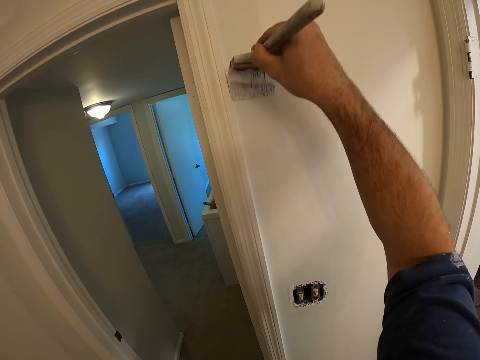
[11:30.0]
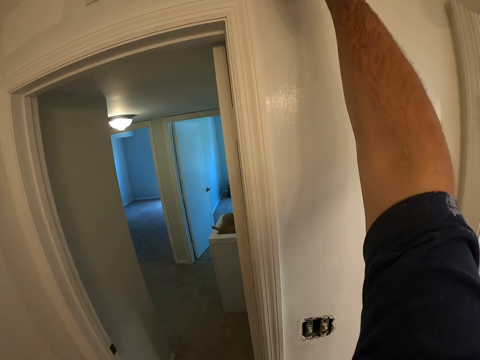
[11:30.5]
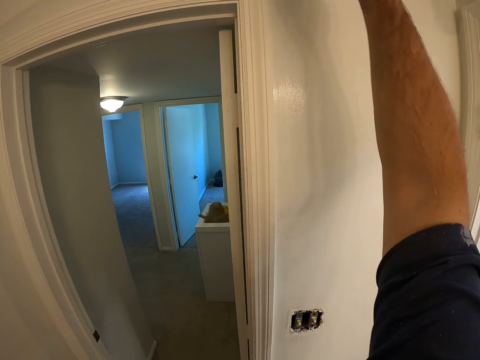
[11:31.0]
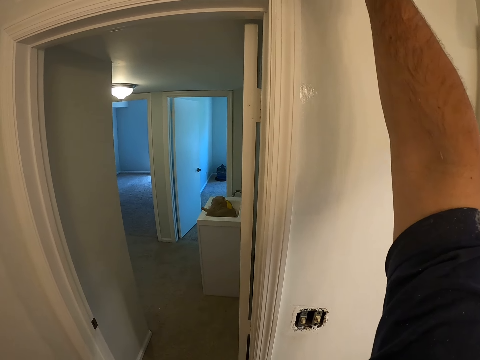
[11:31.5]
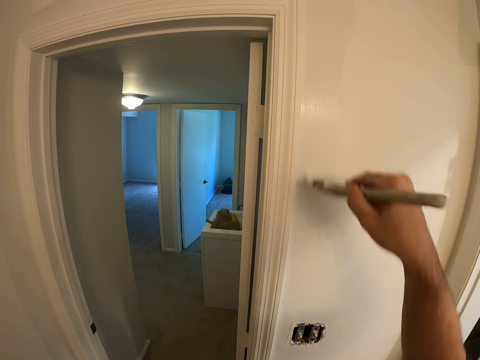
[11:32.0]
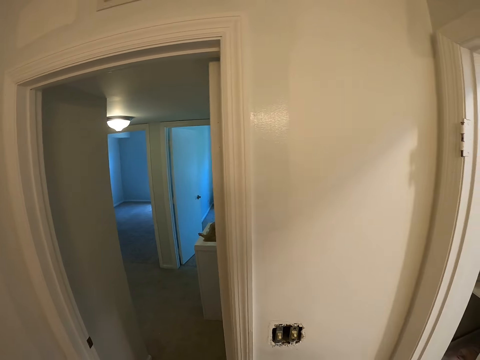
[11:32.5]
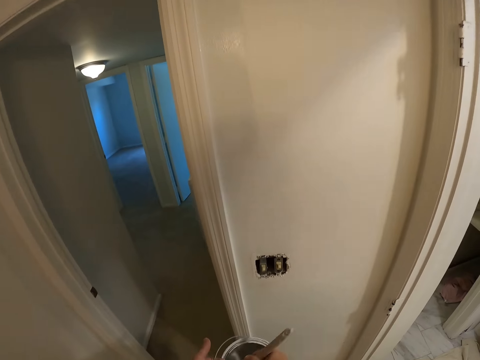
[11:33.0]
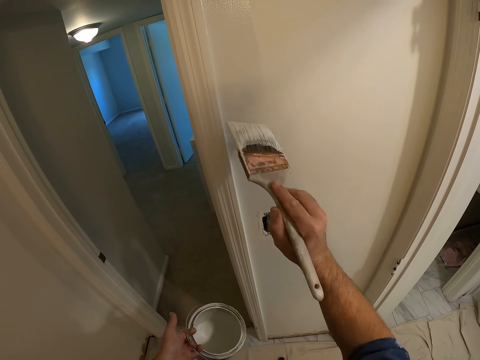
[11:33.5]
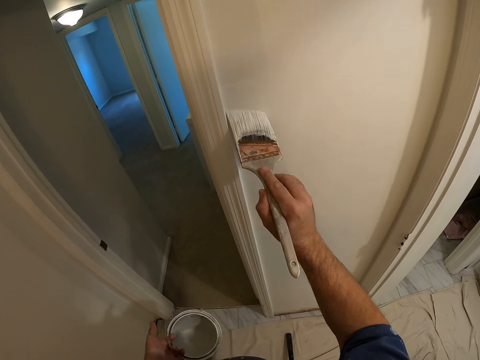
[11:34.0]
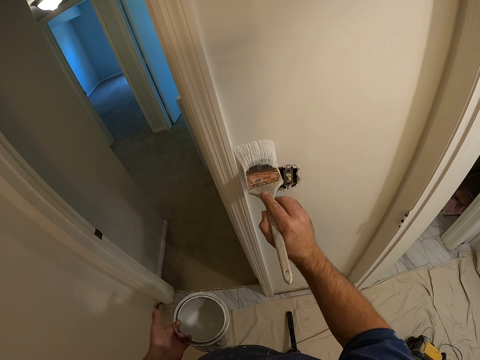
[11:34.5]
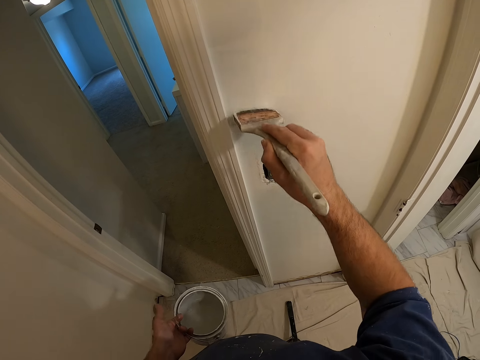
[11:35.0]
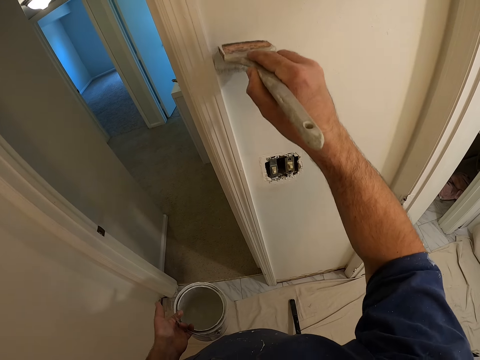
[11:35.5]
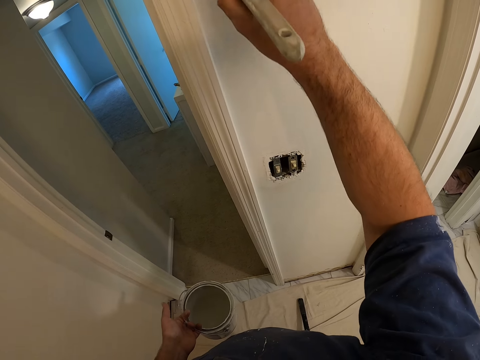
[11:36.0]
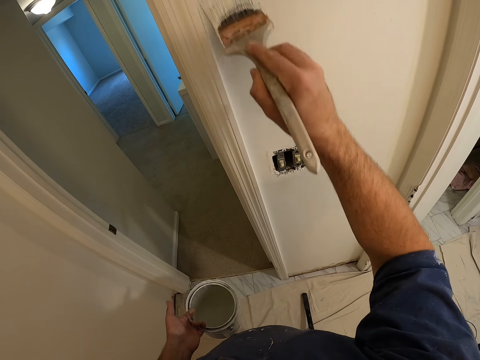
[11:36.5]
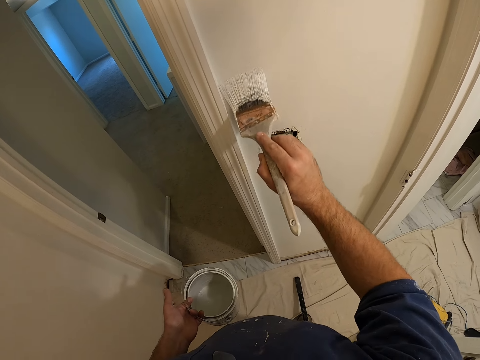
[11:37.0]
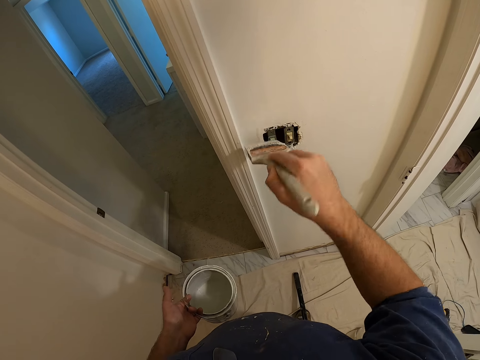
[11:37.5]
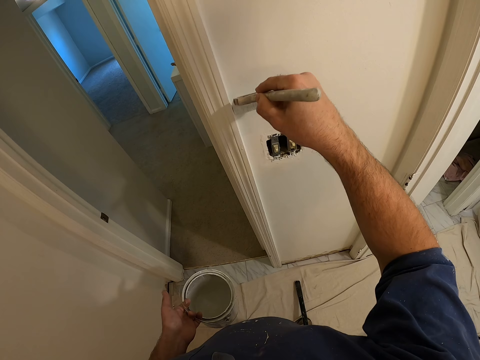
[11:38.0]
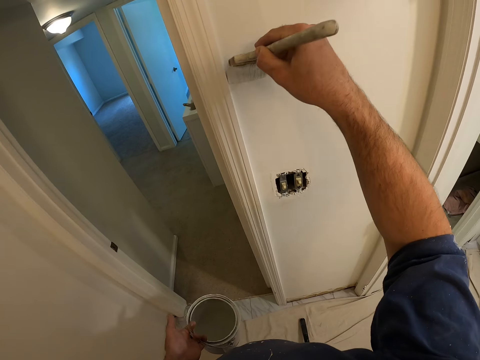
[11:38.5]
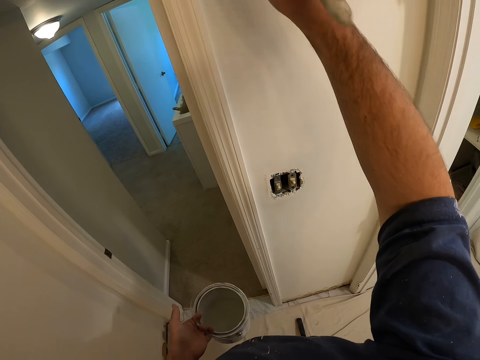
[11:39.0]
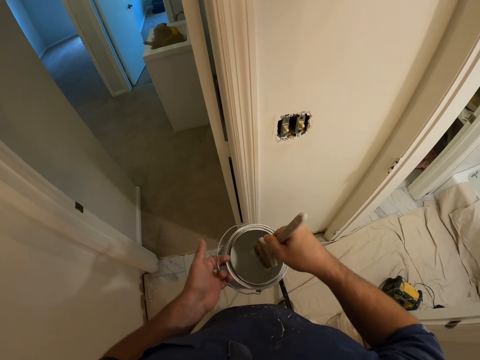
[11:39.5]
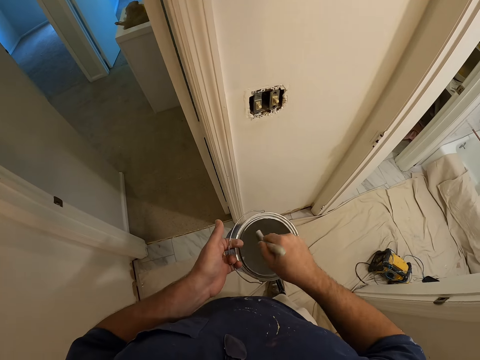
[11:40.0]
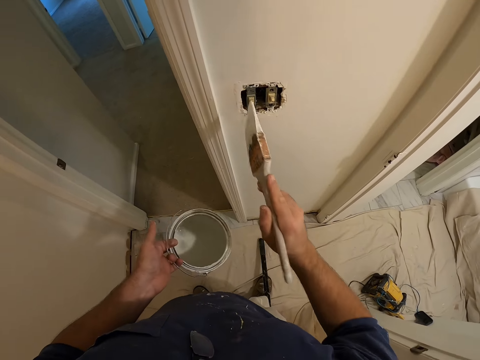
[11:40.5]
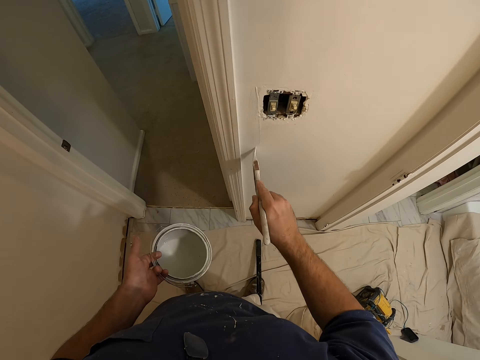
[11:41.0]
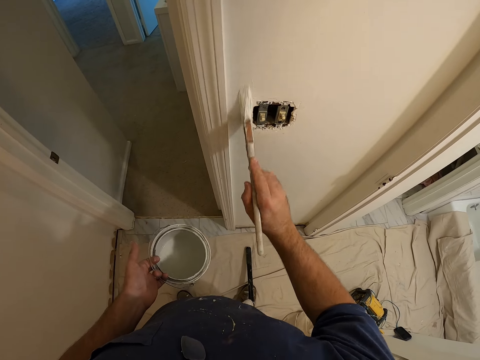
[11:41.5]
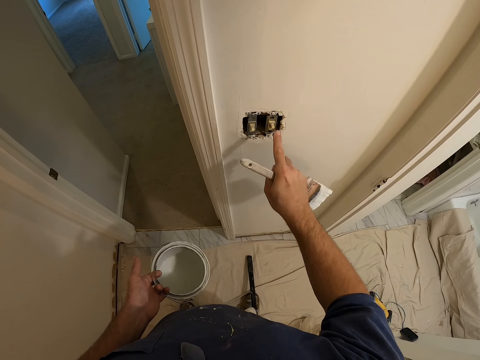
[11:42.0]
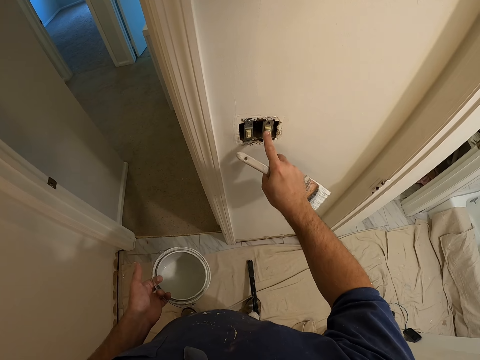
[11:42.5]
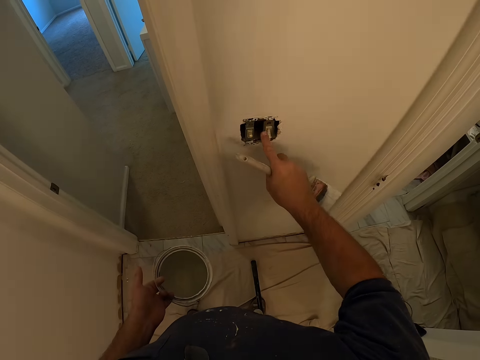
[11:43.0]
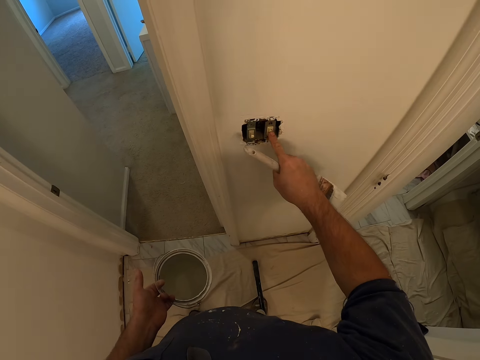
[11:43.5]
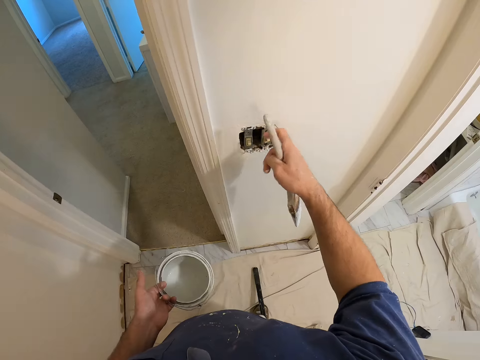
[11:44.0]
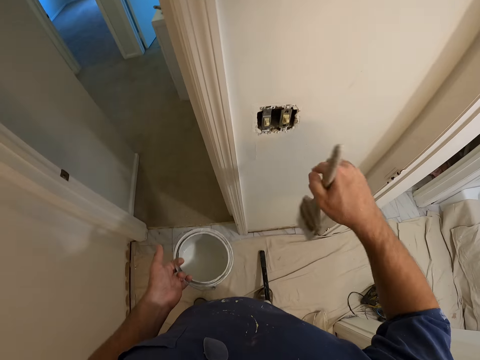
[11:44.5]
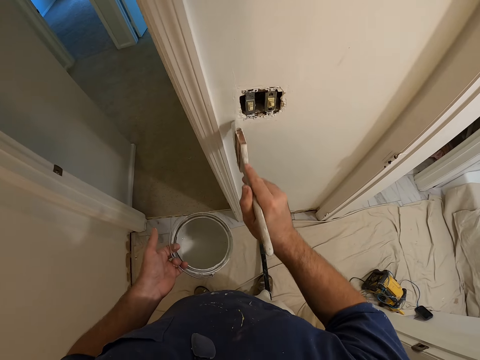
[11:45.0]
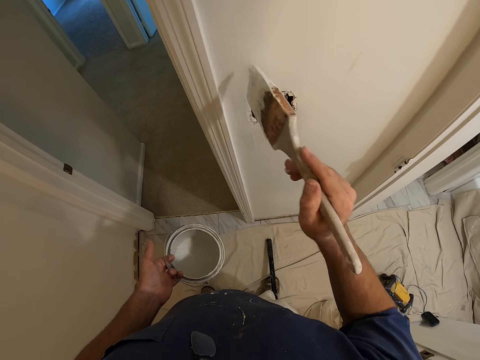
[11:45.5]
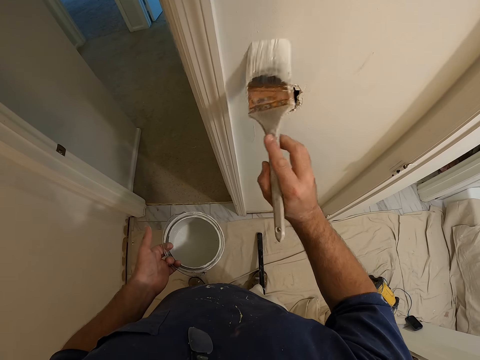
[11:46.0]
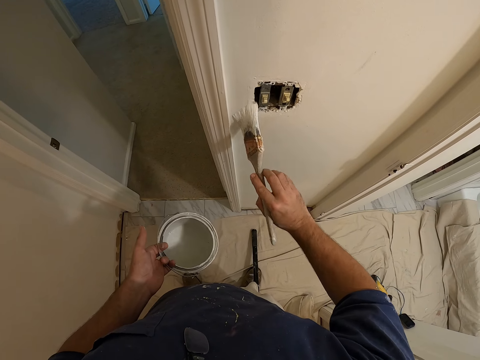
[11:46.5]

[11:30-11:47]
The camera wearer dips the paint brush inside the container. They paint the wall with the paint brush. They dip the paint brush inside the container again. They paint the wall with the paint brush again. They check the condition of the switch in the room. They turn the light off, turn the light on and touch the wall. They paint the wall.

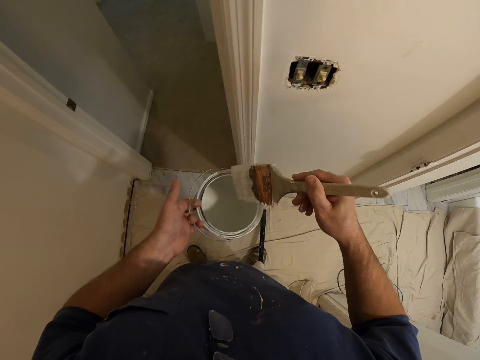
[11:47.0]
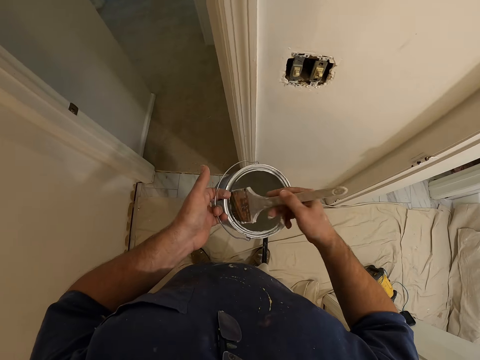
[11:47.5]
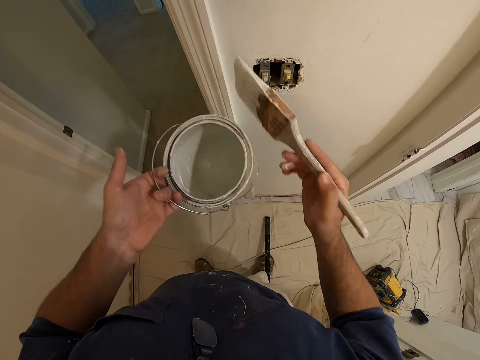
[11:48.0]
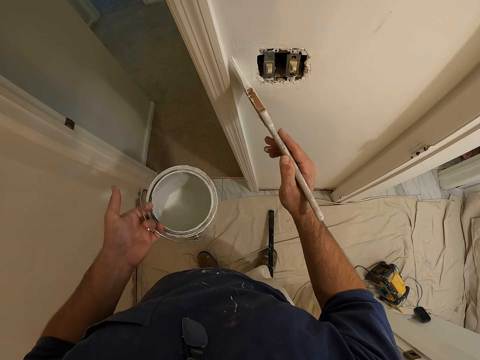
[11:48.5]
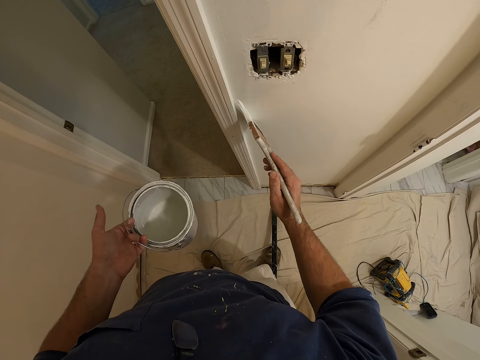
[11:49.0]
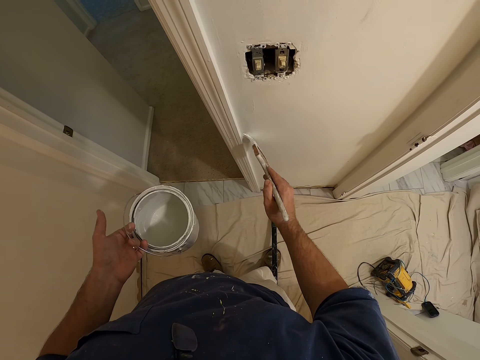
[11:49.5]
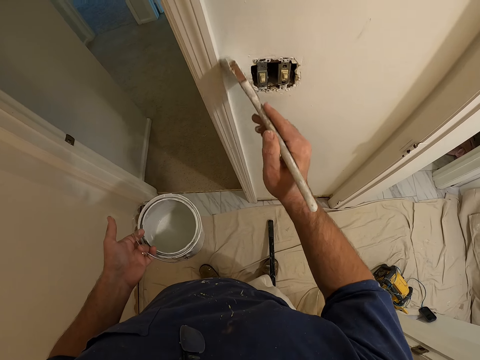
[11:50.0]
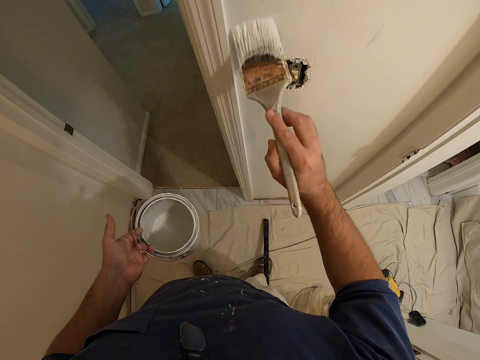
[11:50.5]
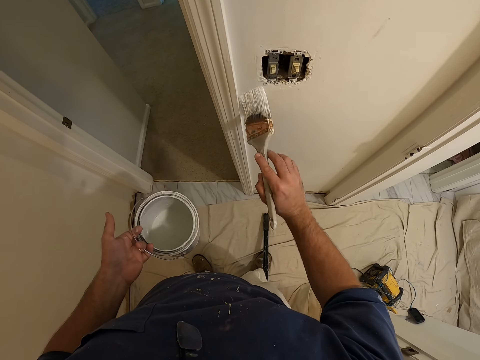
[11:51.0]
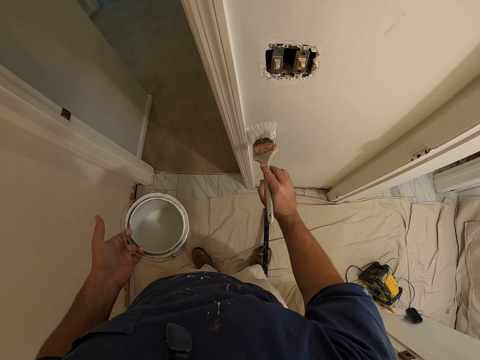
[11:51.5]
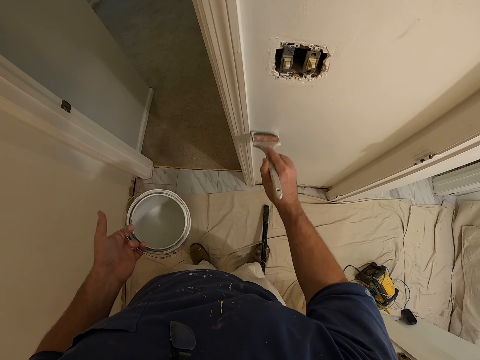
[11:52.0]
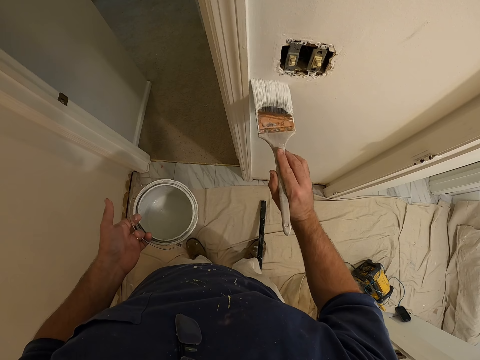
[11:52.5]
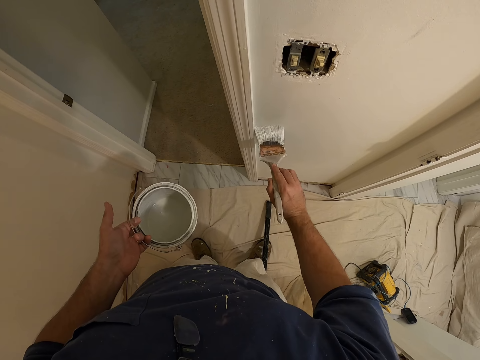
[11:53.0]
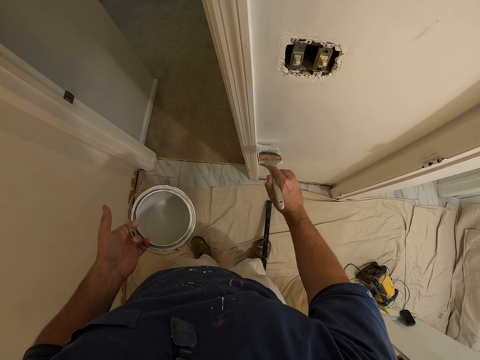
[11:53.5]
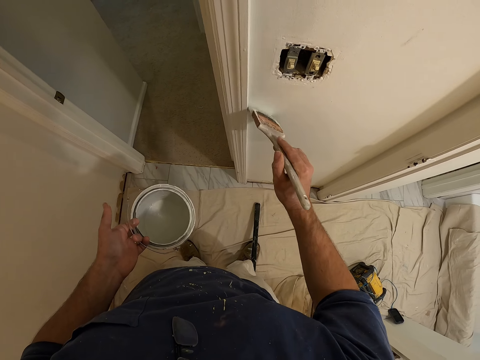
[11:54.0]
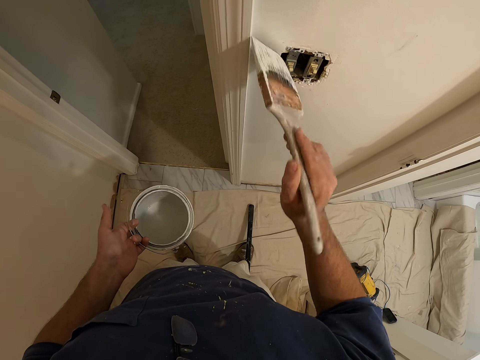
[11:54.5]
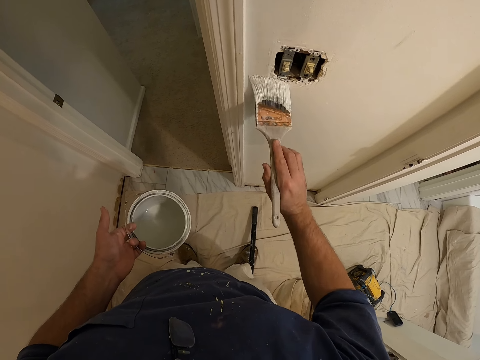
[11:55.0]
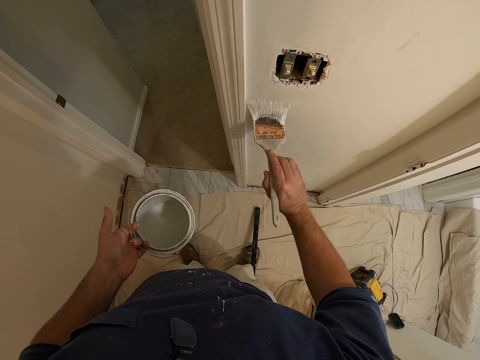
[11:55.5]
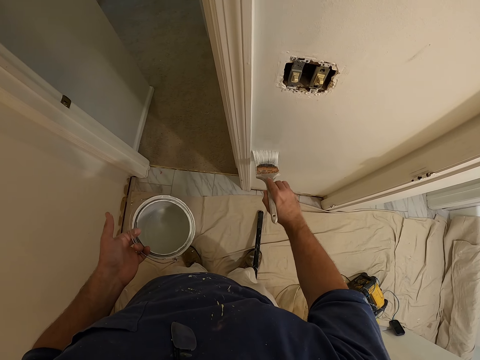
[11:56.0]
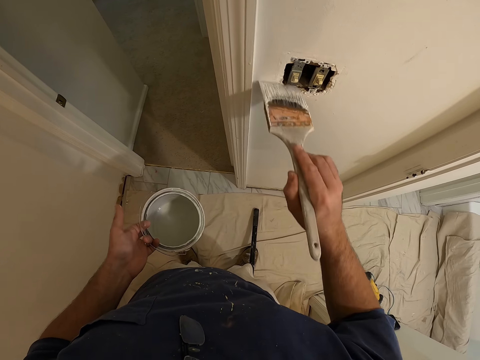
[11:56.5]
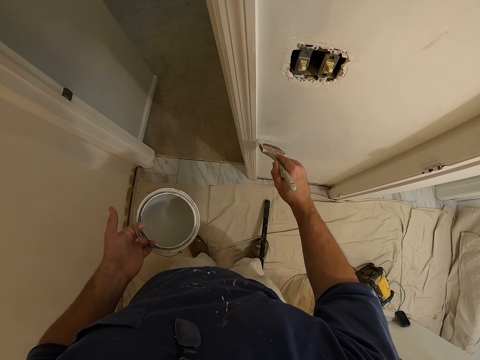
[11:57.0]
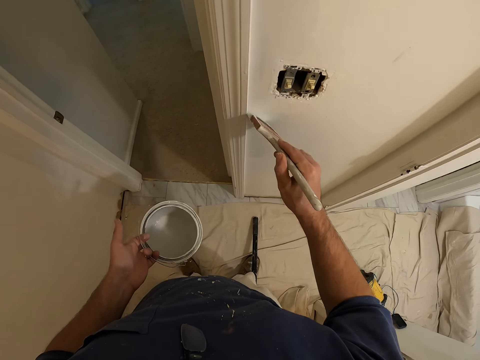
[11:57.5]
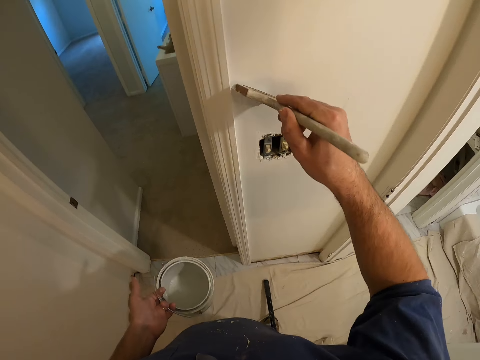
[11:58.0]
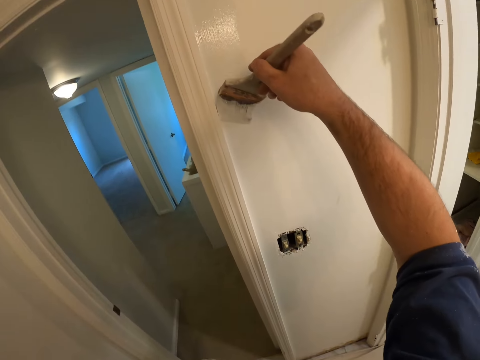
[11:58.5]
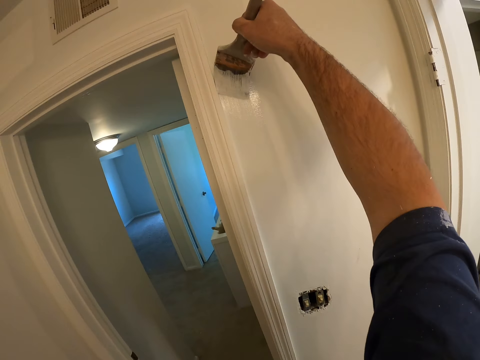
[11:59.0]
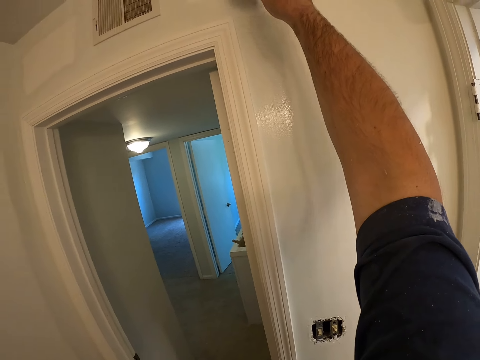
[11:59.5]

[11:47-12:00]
The camera wearer dips the paint brush inside the container. They paint the wall with the paint brush.
